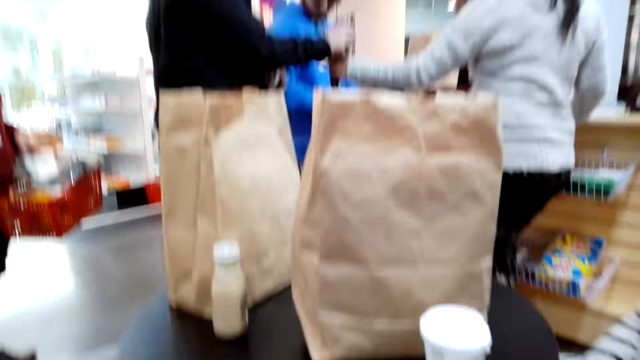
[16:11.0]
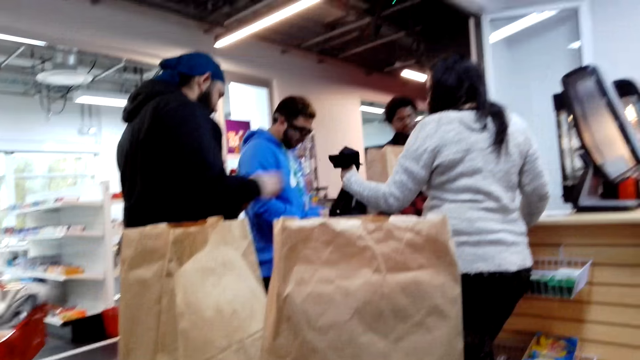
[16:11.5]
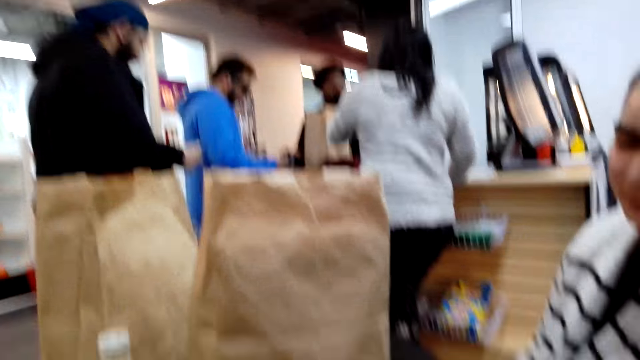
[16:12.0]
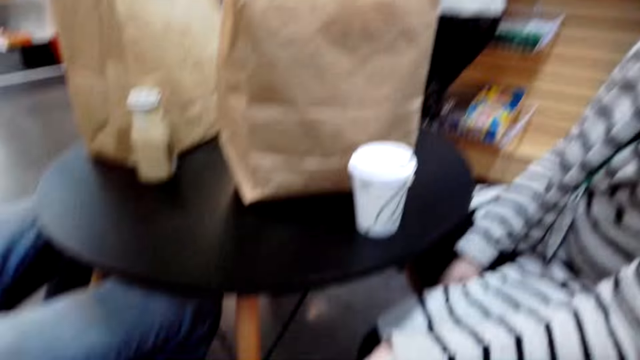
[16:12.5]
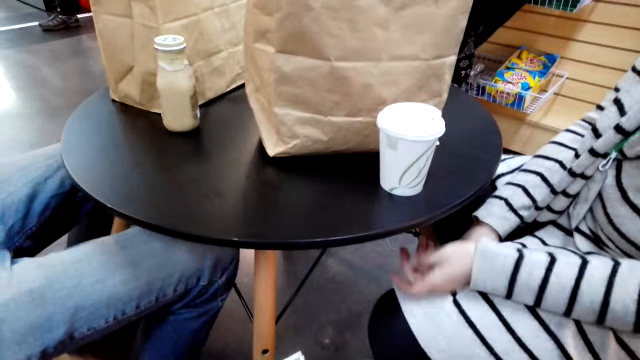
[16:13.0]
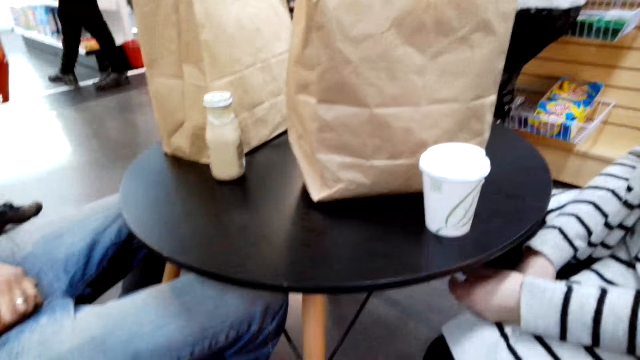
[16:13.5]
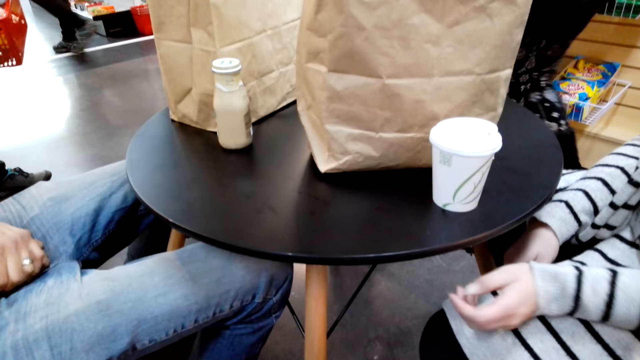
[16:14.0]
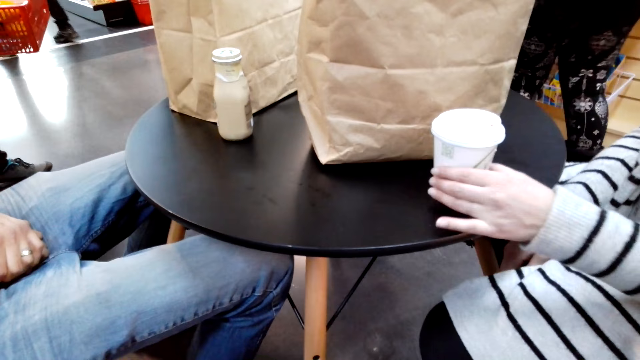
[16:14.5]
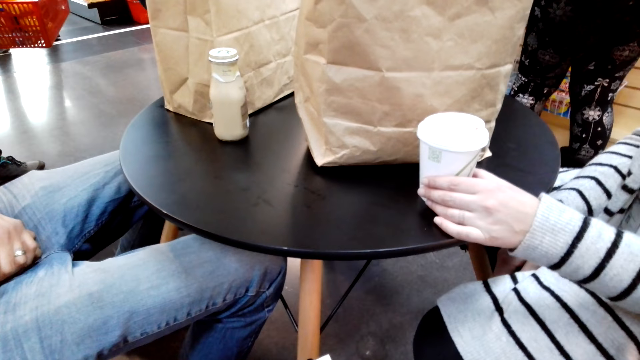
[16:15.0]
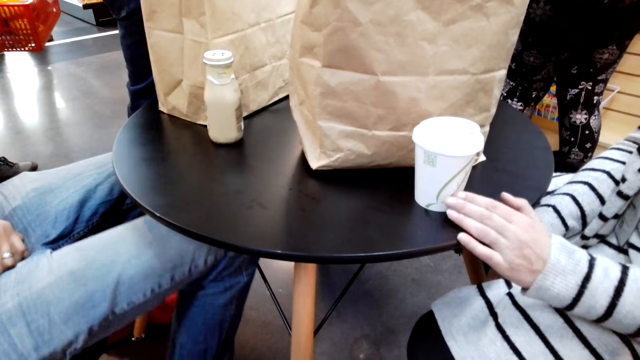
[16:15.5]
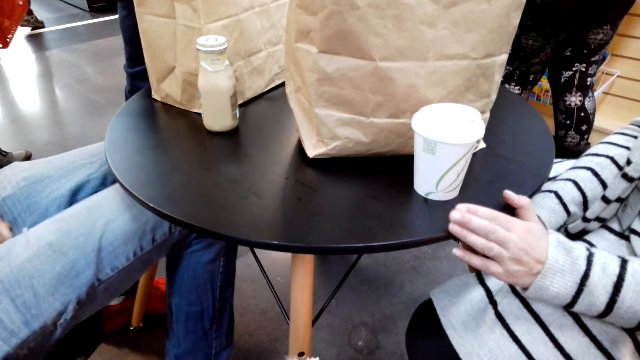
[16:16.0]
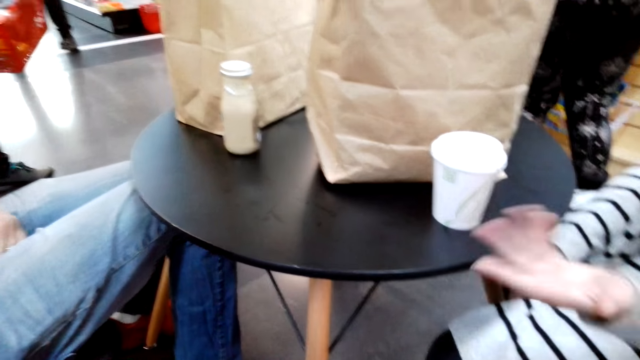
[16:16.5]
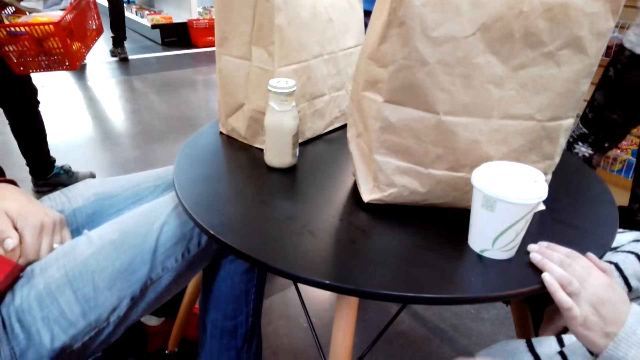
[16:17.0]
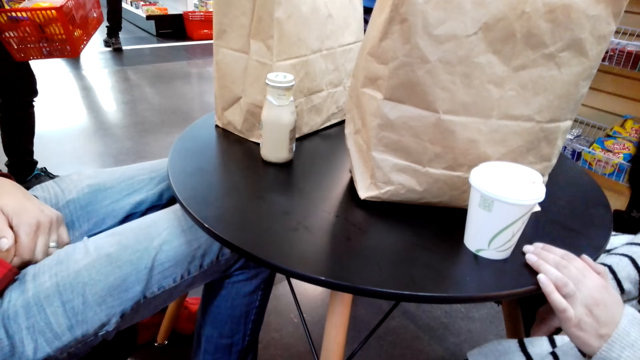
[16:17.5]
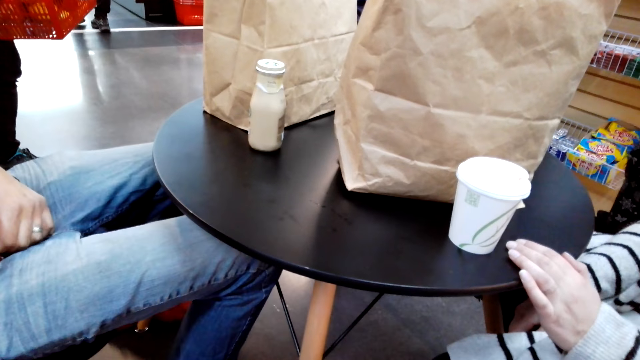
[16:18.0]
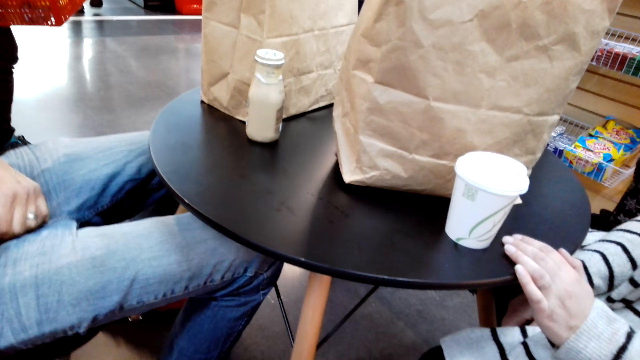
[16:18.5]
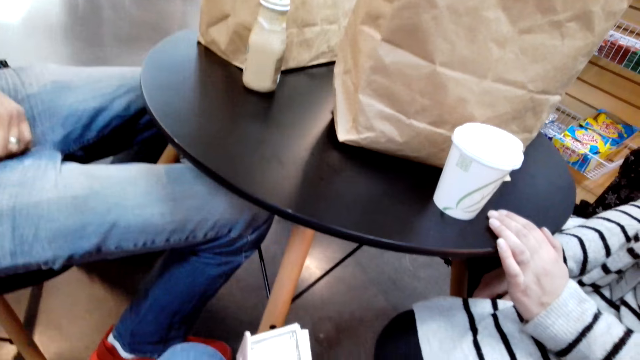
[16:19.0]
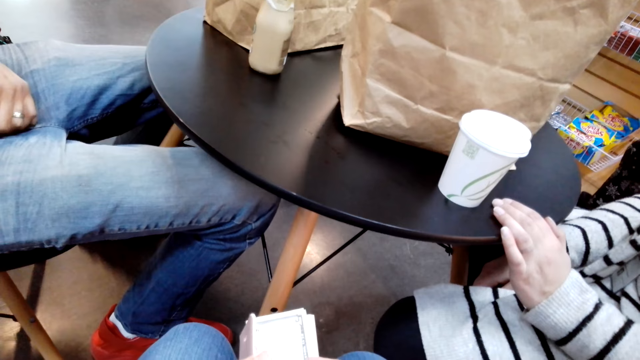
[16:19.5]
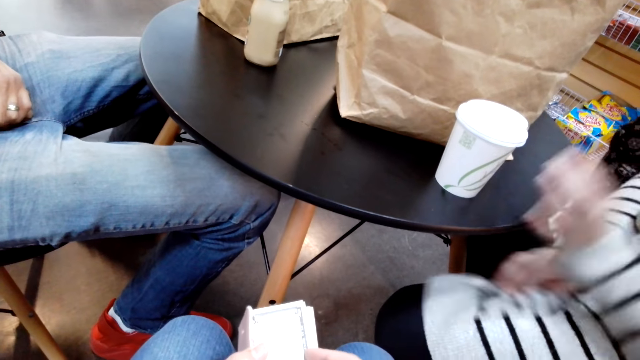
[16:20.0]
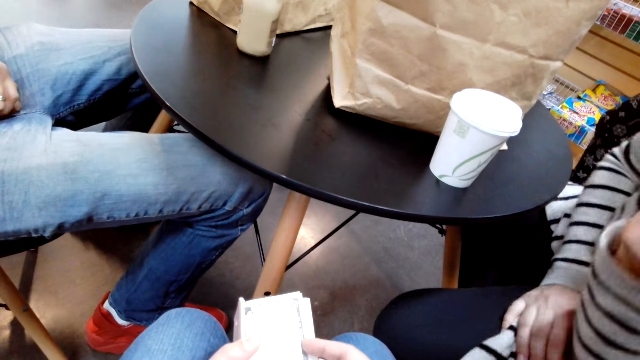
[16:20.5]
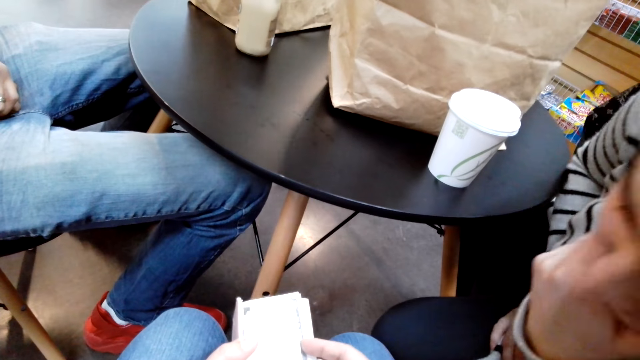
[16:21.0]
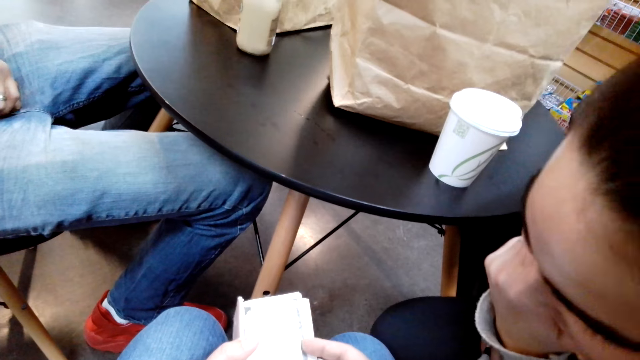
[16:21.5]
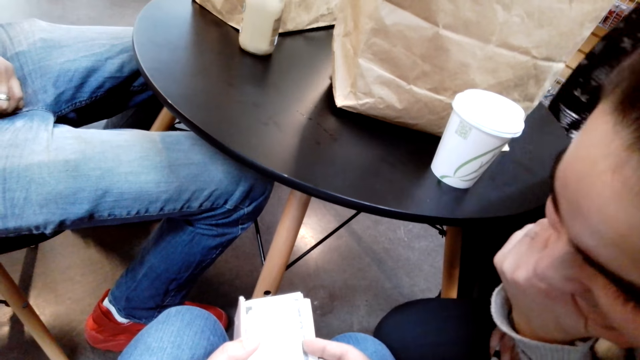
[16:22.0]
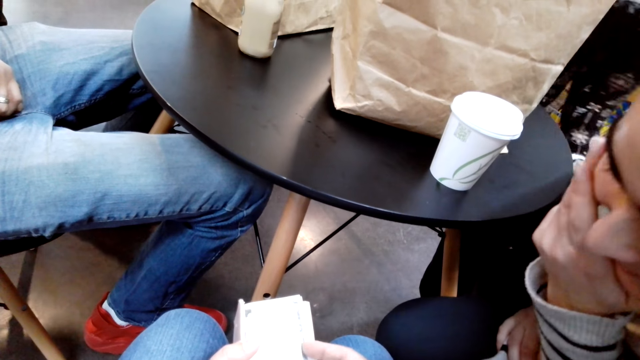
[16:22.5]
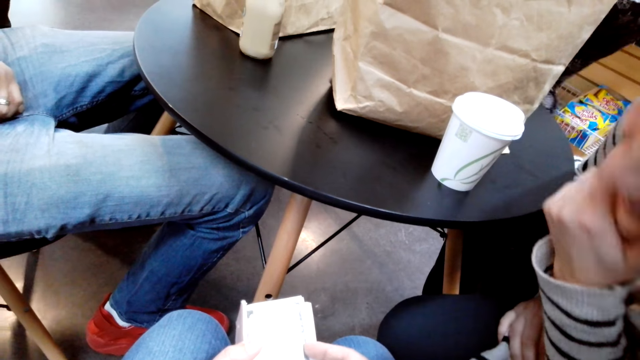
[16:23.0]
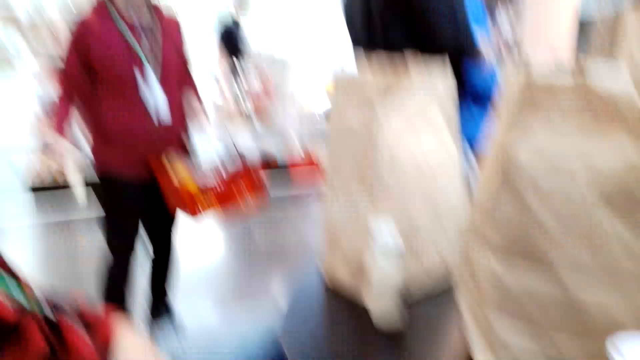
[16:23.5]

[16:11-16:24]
The camera wearer looks at the people. They look around the supermarket. A woman moves the hand. The woman touches the cup on the table. The camera wearer converses with another woman. They look at a third woman. The first woman looks at the money.

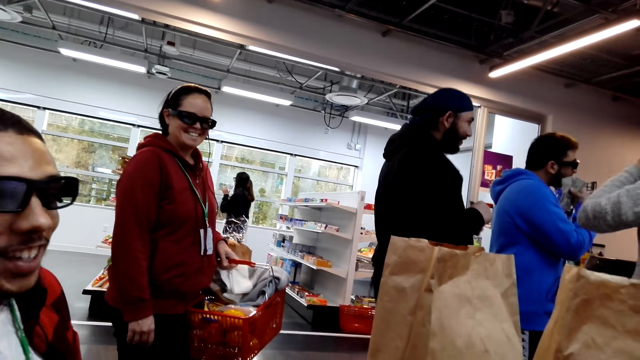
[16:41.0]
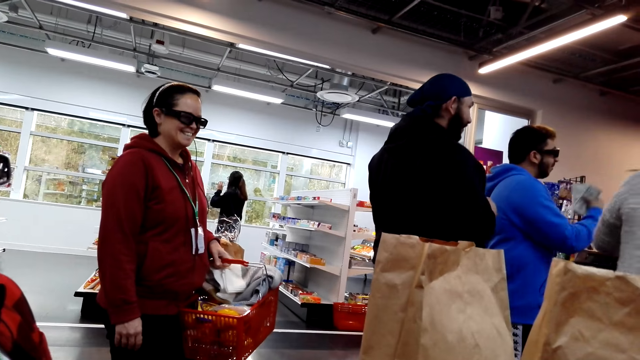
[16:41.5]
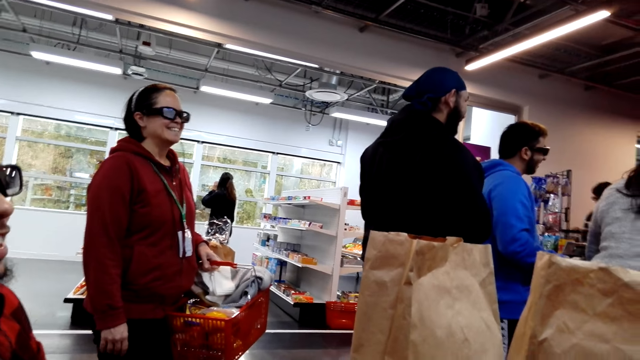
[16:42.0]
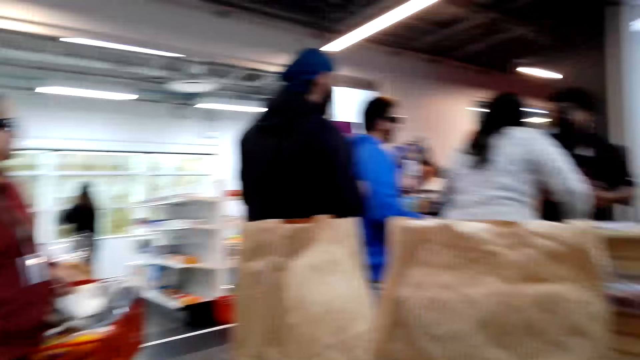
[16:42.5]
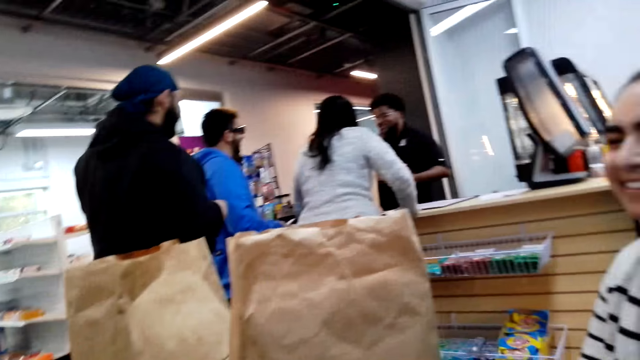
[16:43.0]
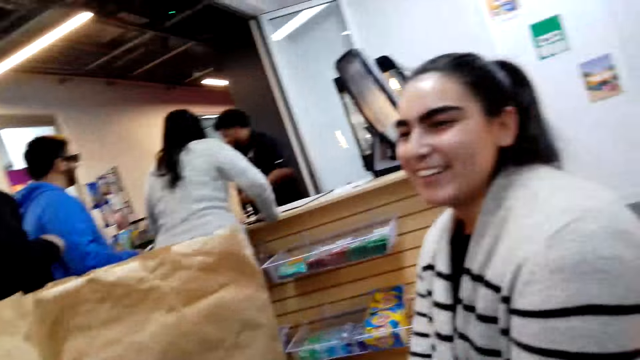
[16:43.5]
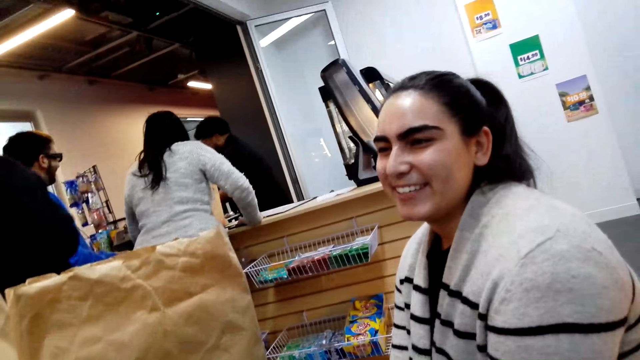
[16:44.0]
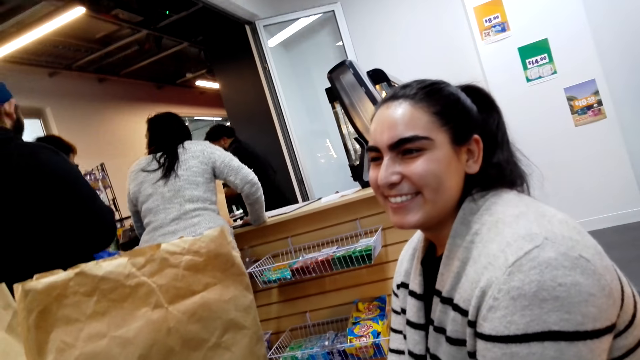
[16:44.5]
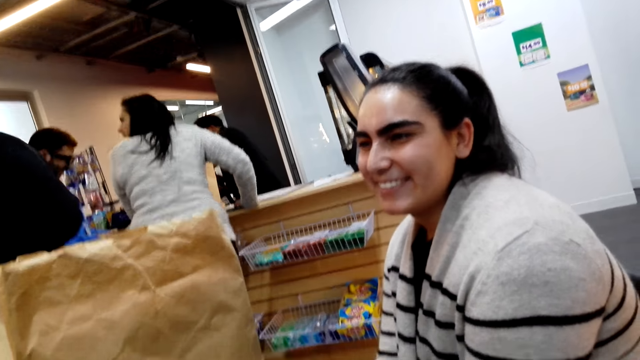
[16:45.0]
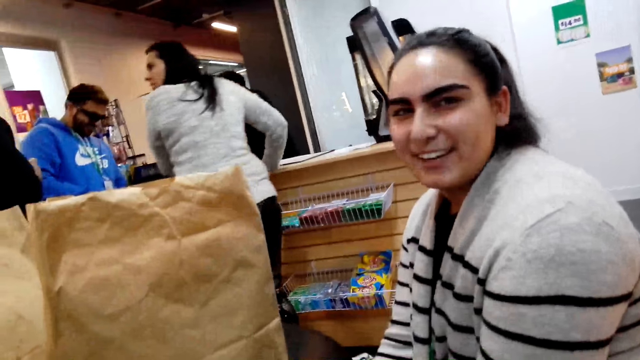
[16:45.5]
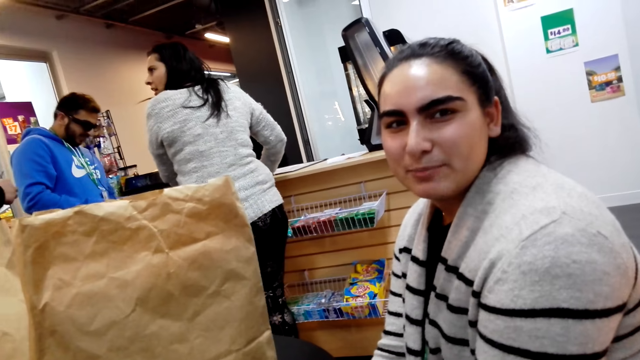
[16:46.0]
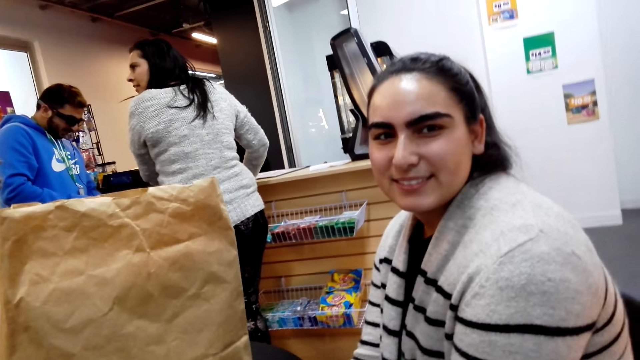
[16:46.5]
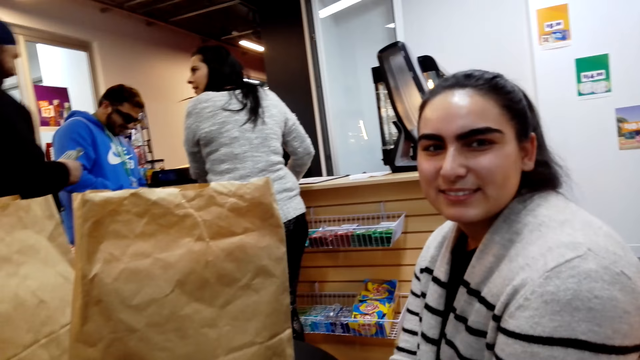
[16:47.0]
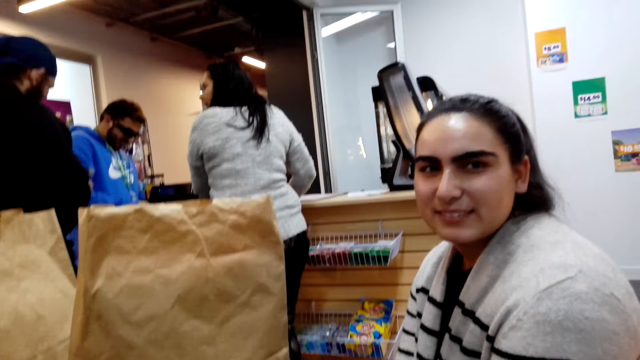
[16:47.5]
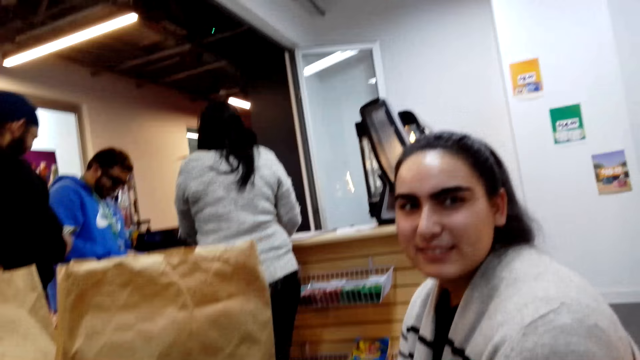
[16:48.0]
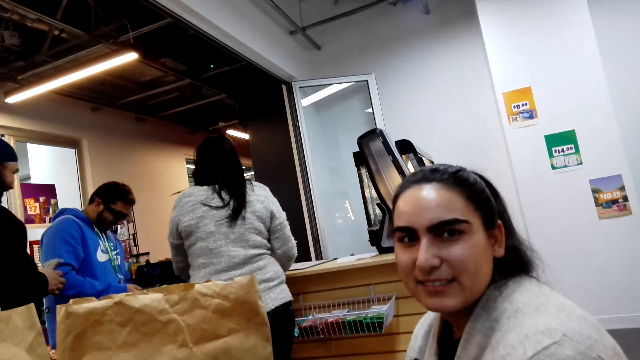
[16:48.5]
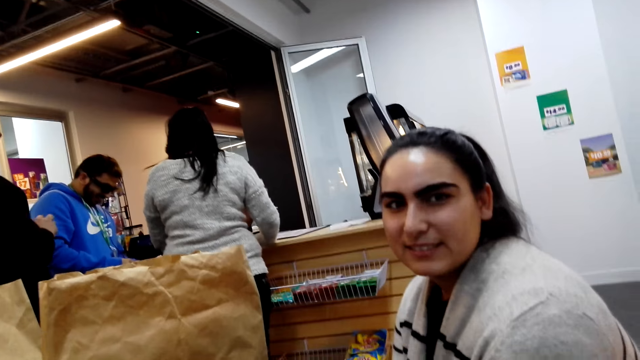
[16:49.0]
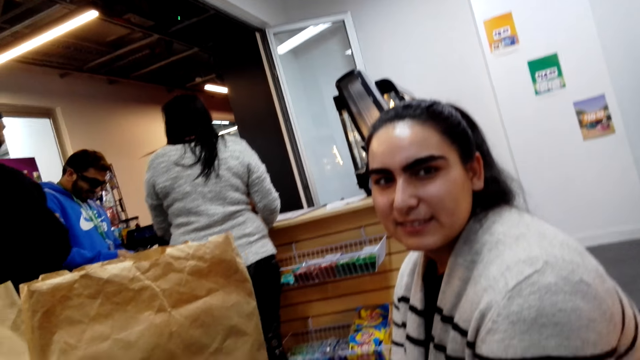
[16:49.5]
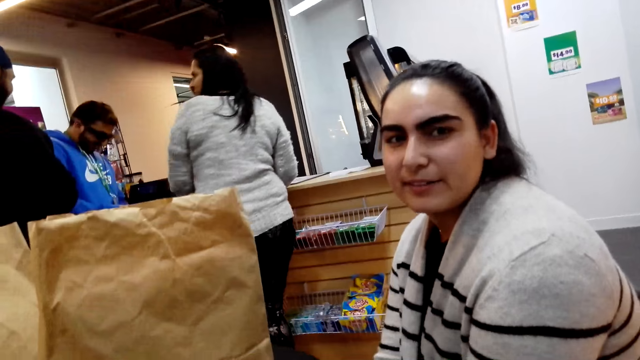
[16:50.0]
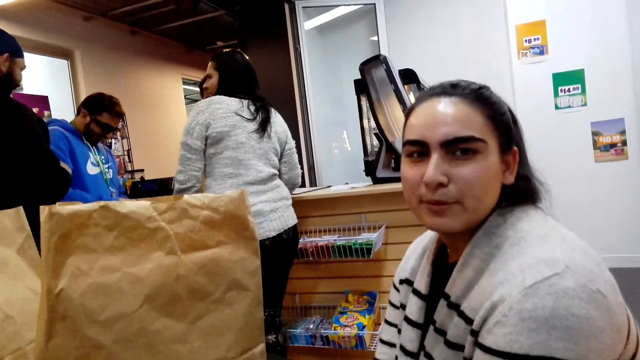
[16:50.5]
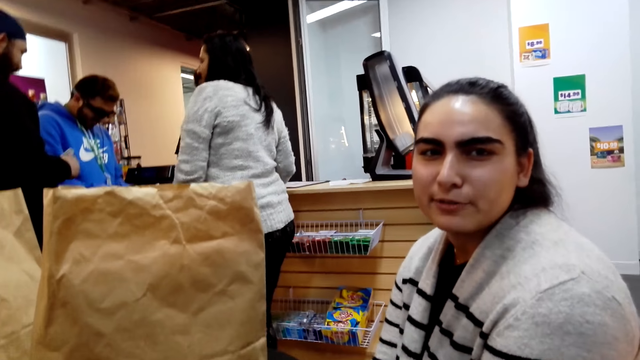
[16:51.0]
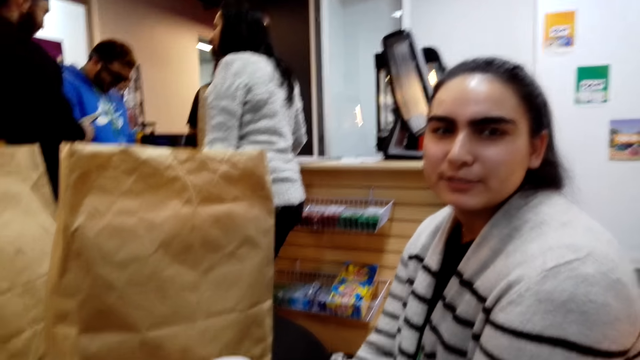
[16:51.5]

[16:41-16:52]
The camera wearer looks at a woman. The woman converses with the camera wearer. The camera wearer converses with the woman. The woman converses with the camera wearer.
